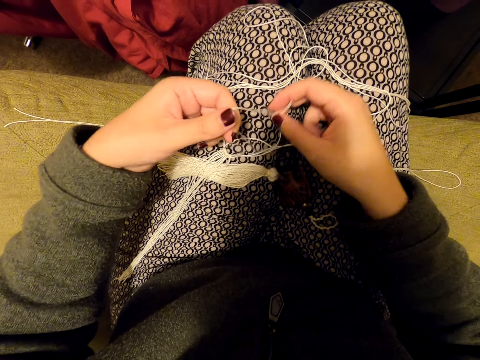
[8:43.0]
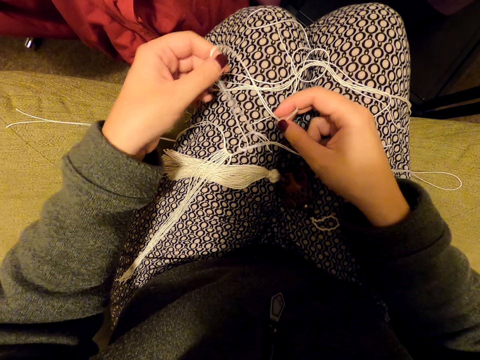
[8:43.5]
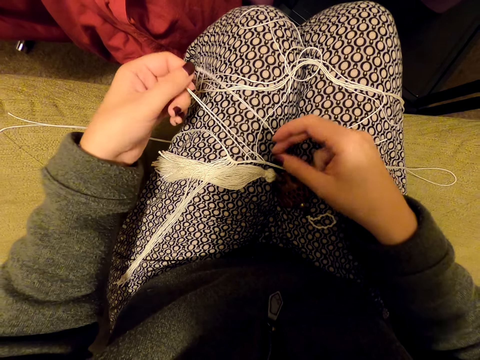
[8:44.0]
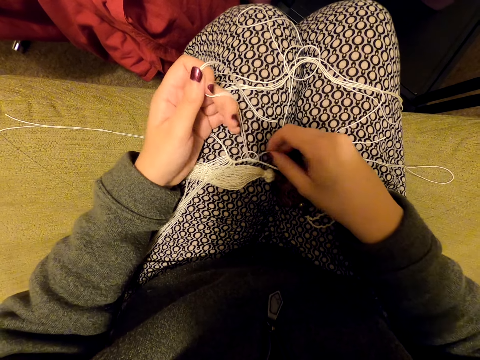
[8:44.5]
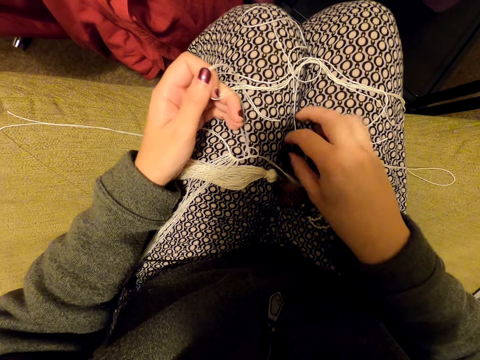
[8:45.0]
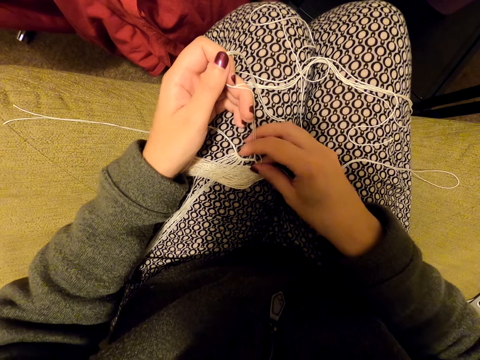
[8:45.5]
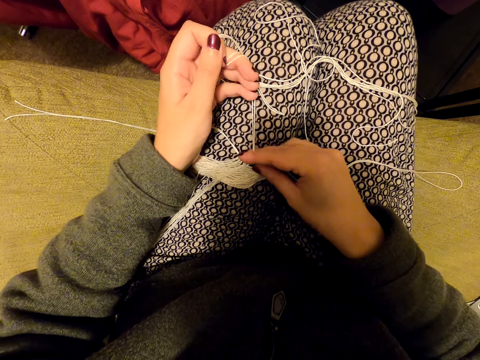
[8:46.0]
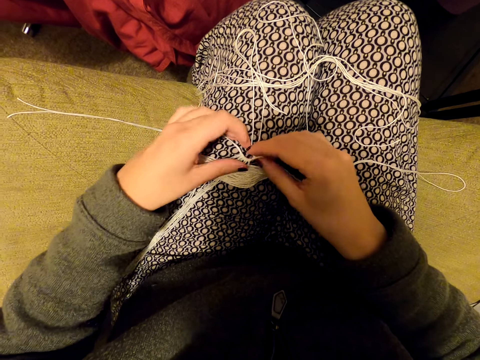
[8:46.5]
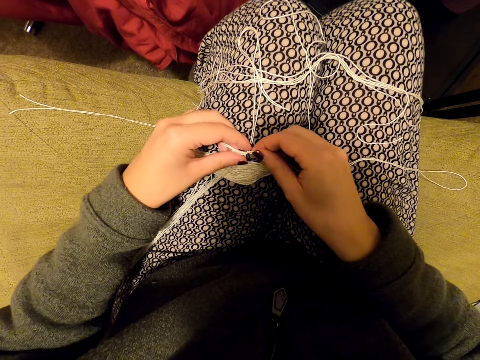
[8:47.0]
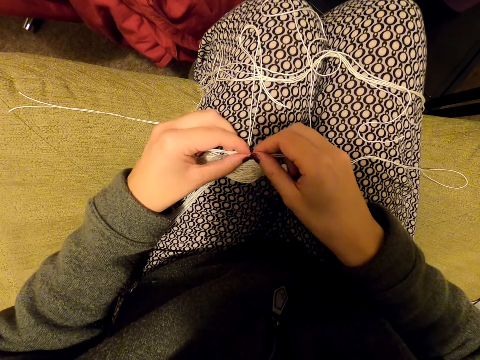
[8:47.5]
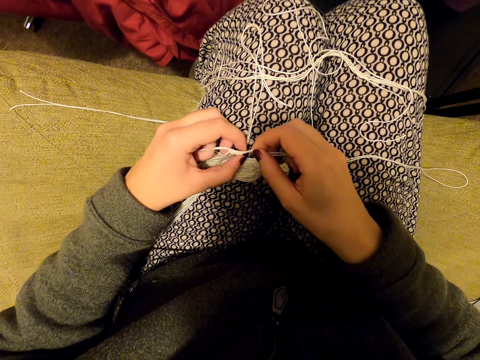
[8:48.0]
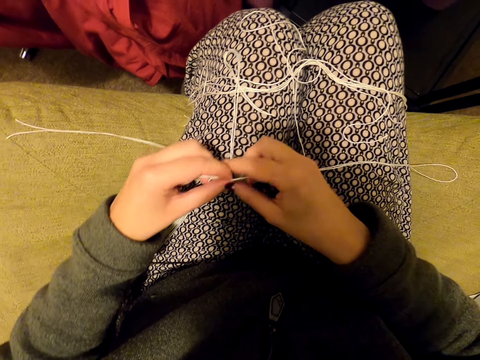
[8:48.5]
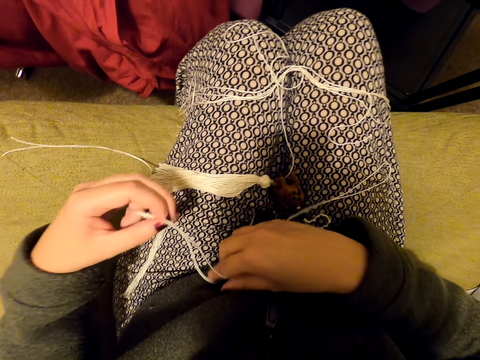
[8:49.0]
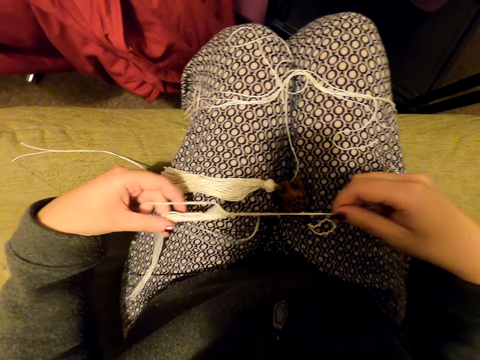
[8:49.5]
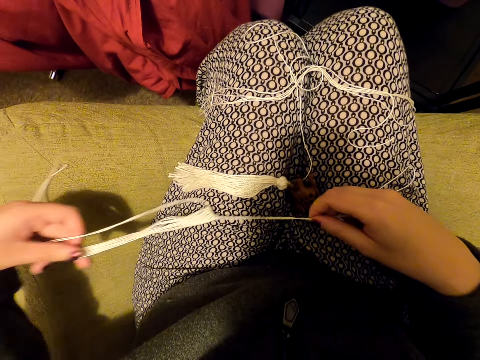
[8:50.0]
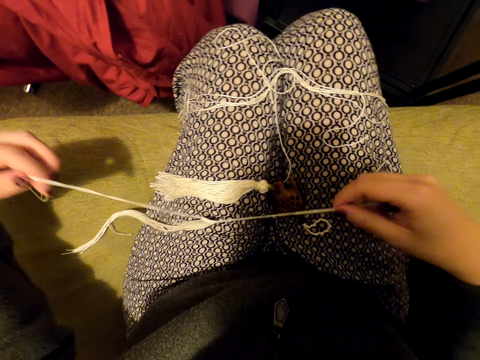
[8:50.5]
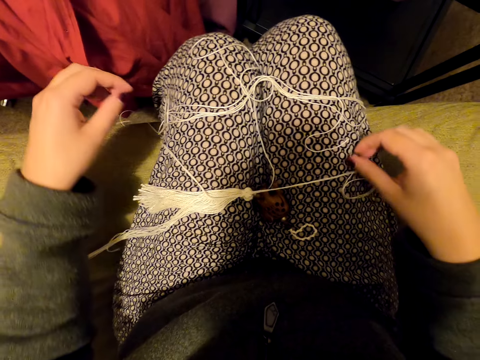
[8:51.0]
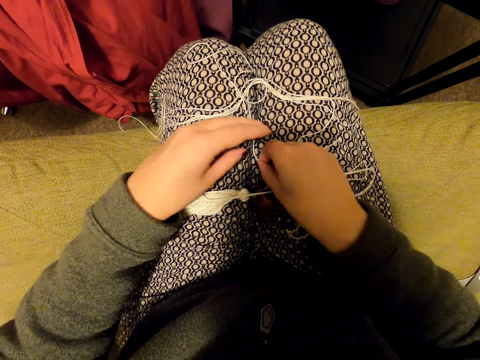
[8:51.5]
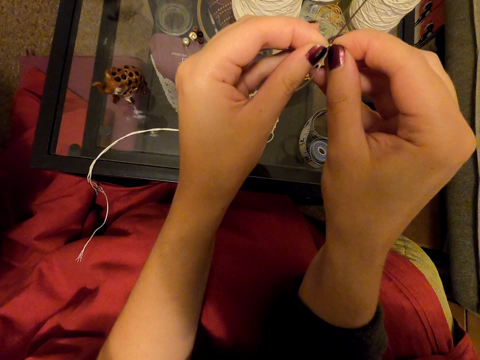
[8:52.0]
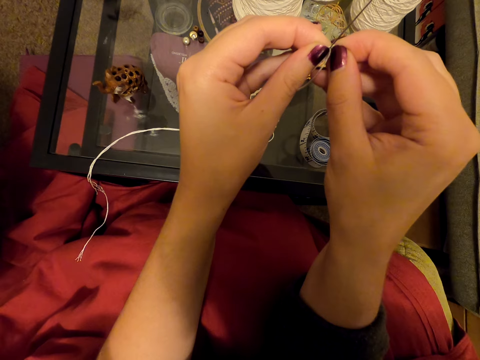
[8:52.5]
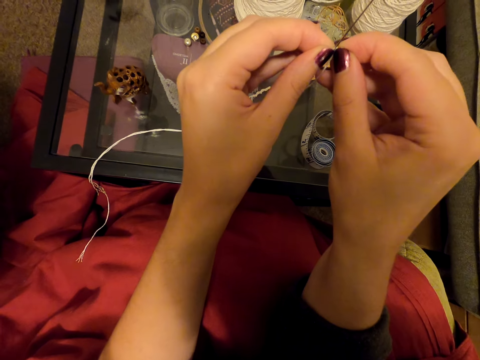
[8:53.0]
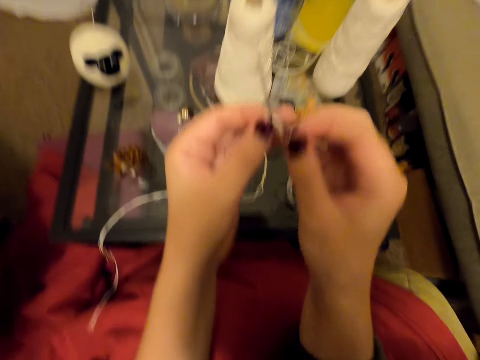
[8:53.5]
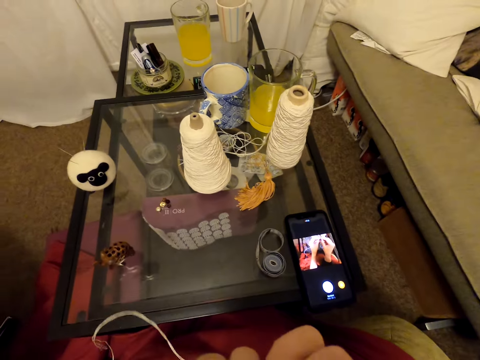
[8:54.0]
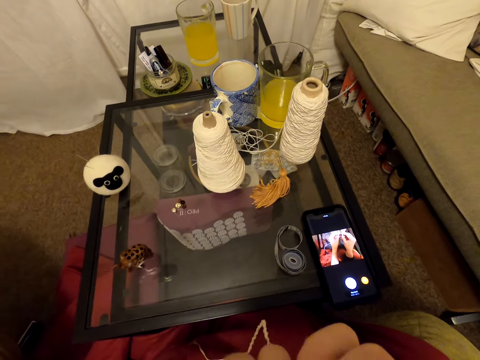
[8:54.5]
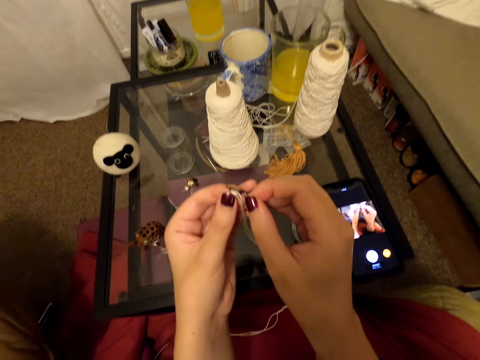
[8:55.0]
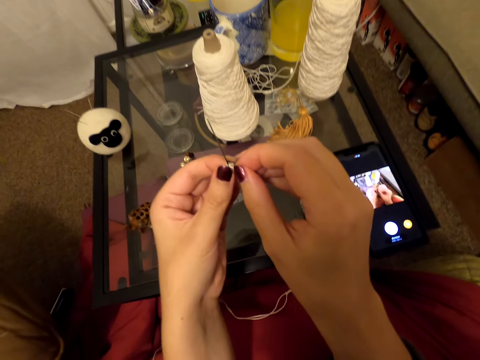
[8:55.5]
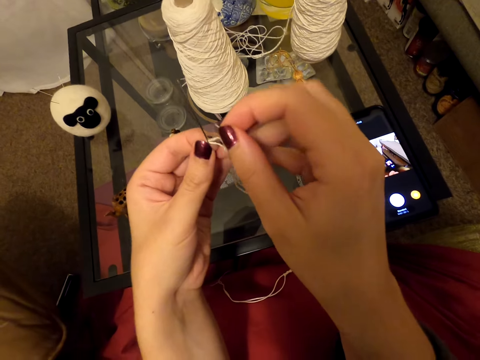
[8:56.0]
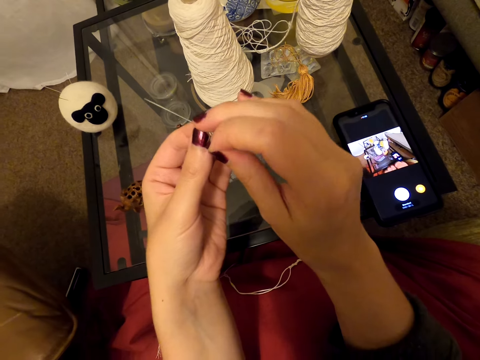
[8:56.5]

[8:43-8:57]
The camera wearer aligns pieces of thread. They move the threads. They drop the threads. They pick up a piece of the thread on the thighs. They align the thread in a needle. They put the threads in the needle. They move the threads towards the face. They move the needle away from the face.

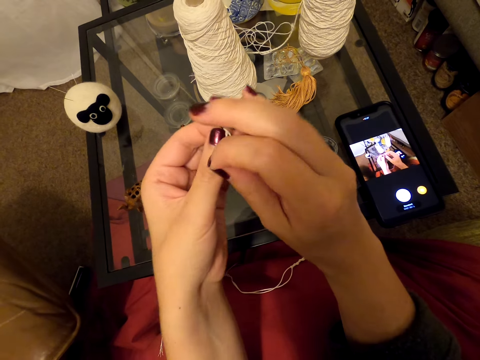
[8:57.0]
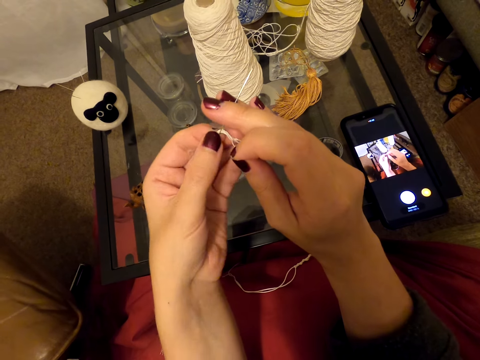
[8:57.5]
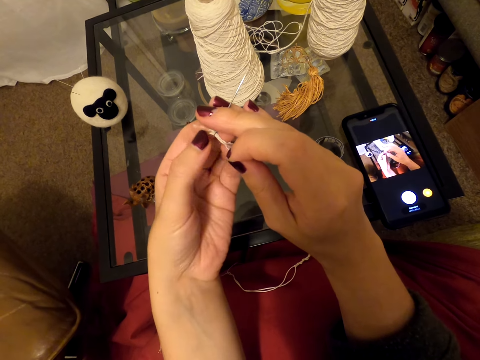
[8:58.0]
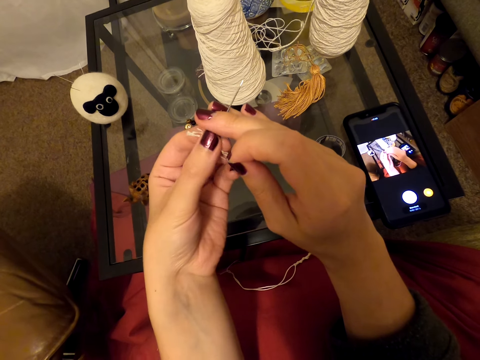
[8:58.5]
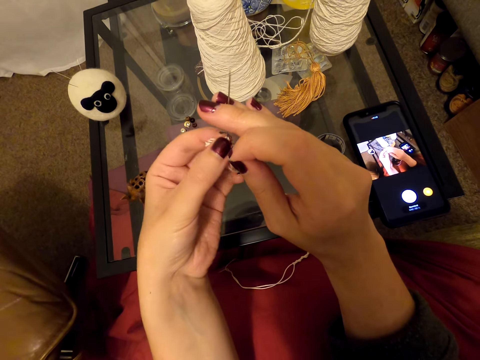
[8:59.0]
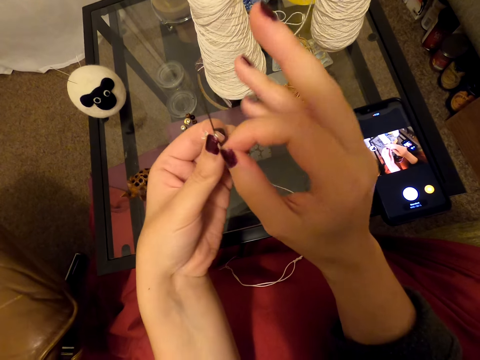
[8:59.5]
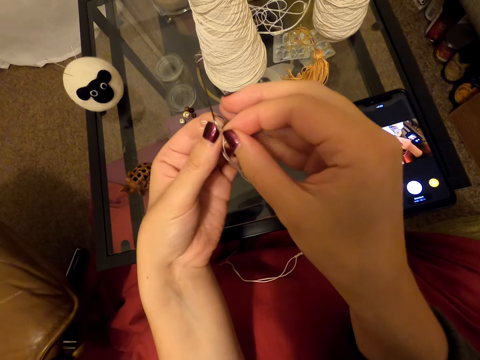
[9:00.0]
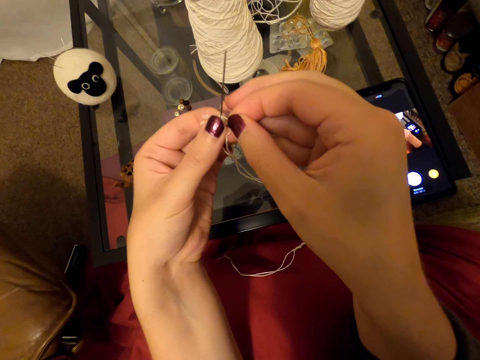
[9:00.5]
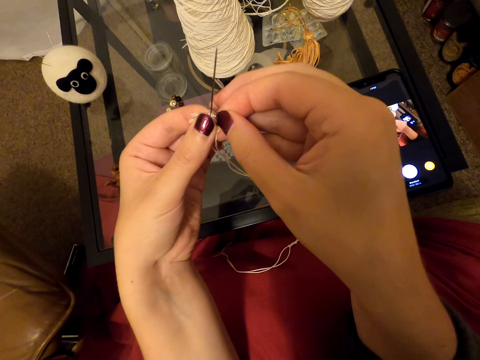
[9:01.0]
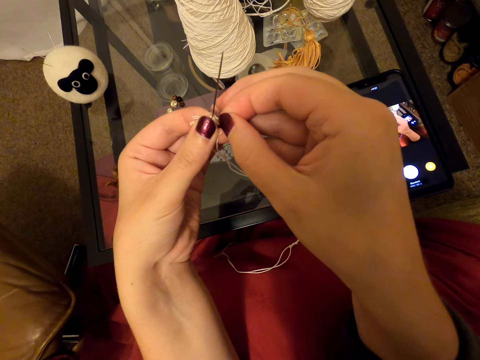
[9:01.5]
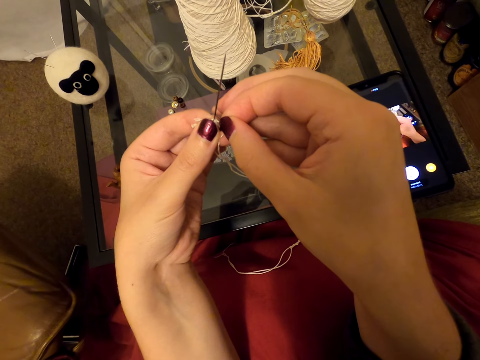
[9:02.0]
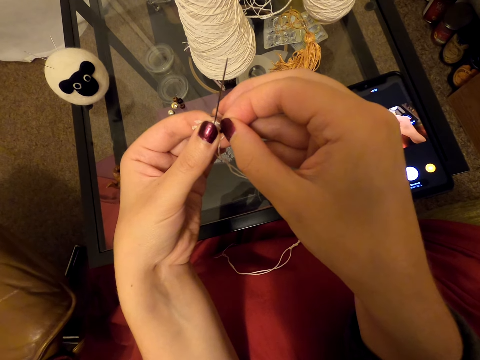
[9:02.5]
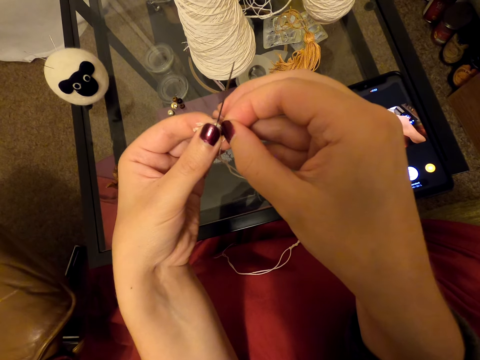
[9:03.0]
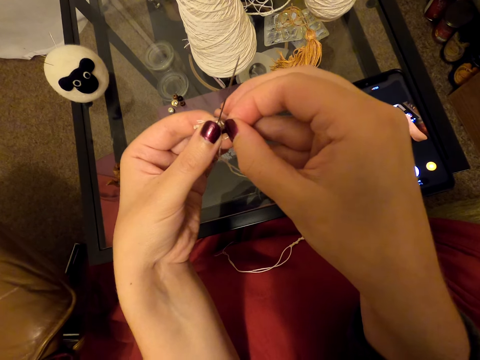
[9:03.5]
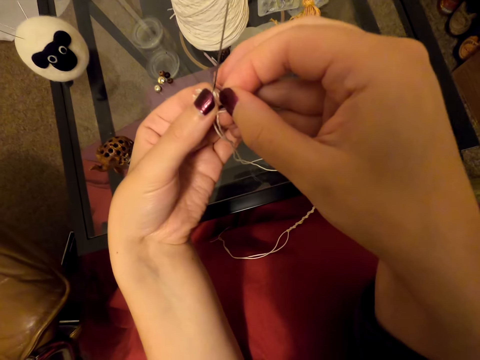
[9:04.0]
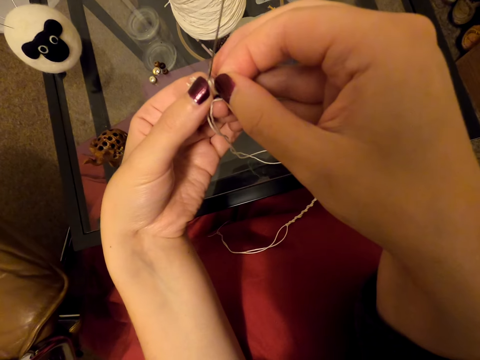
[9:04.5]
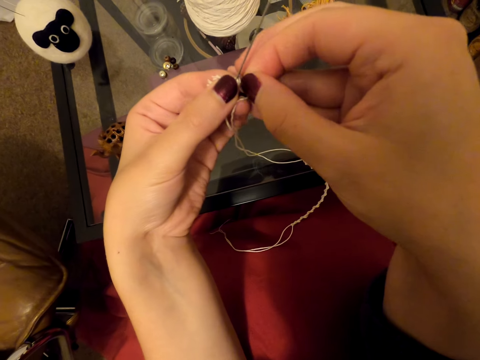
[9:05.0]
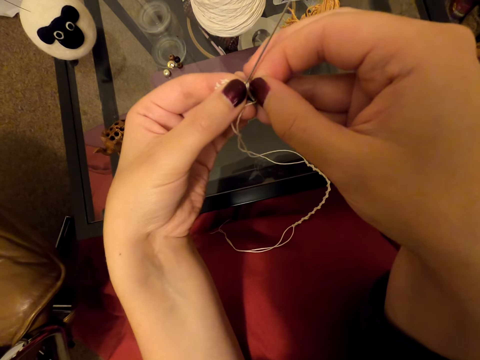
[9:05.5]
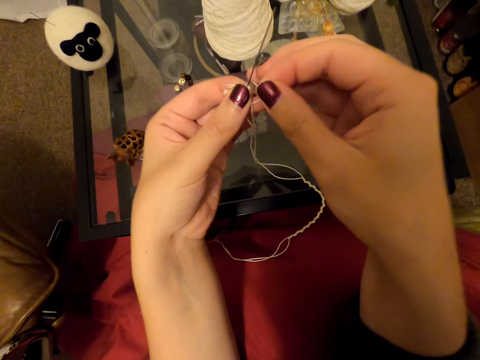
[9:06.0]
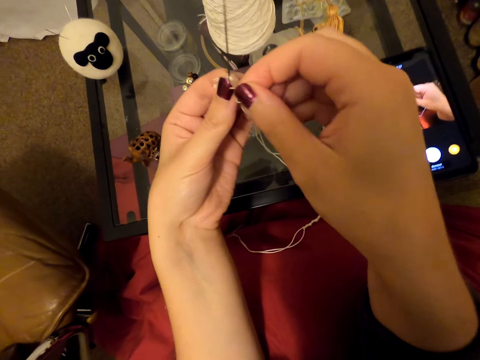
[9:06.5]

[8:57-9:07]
The camera wearer adjusts the needle. They insert a thread in the needle.

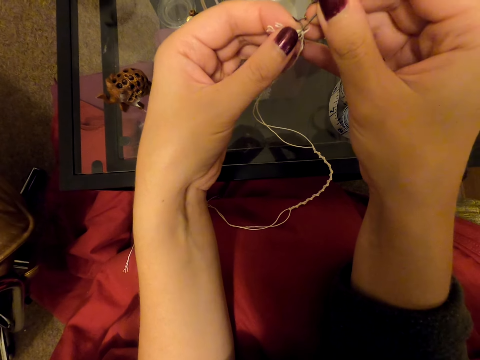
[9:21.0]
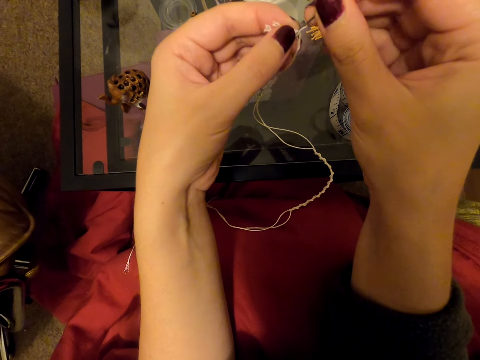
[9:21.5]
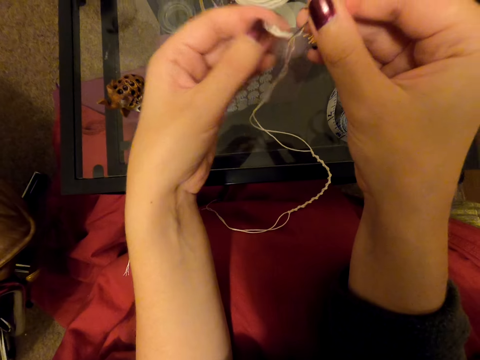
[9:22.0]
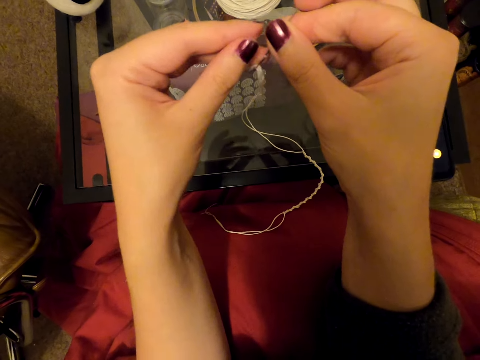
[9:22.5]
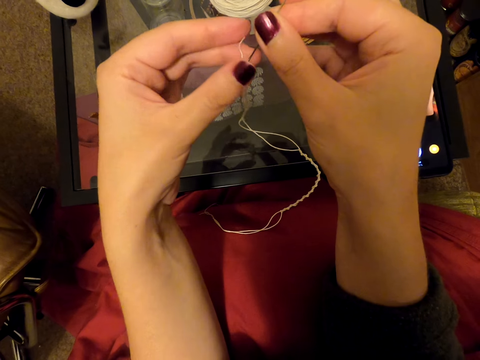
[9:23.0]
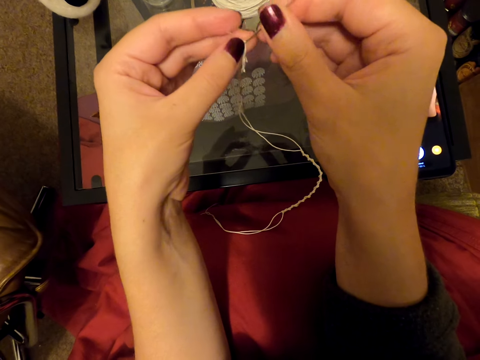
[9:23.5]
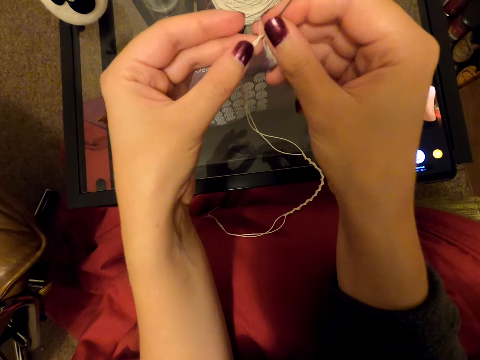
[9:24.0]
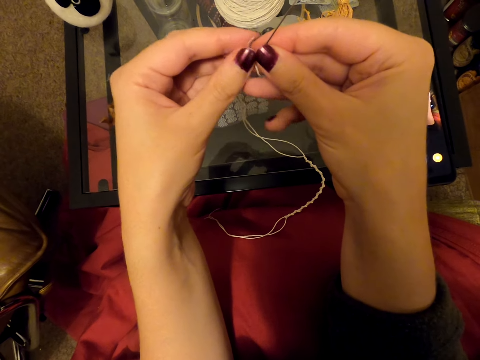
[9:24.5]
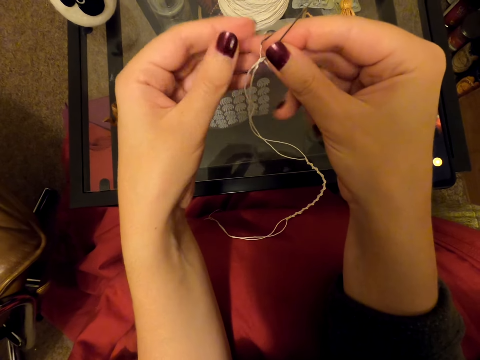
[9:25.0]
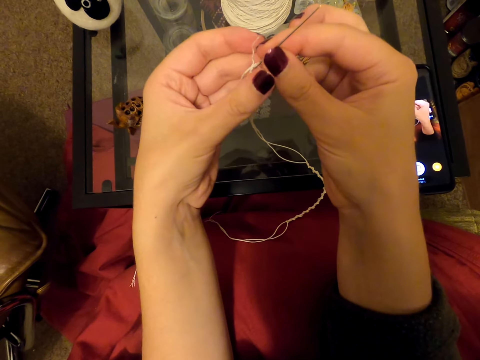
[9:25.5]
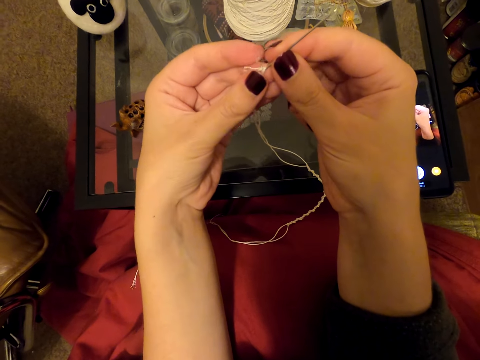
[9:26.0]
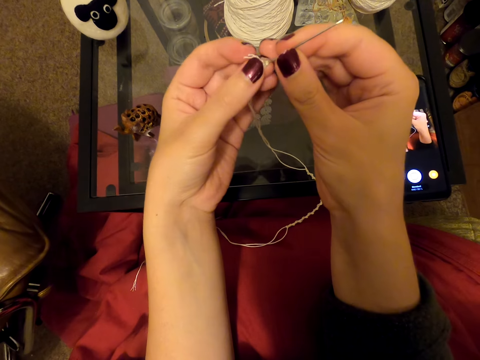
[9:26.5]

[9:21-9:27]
The camera wearer touches the thread. They pull the thread in a needle.
